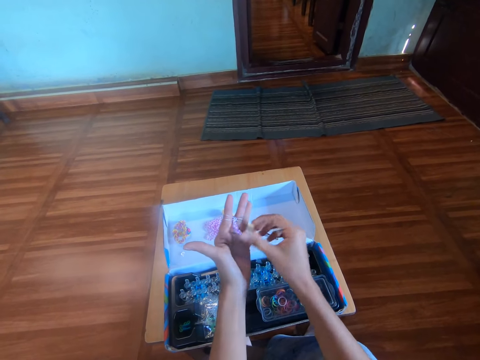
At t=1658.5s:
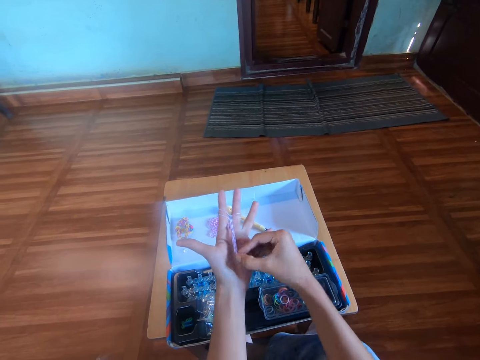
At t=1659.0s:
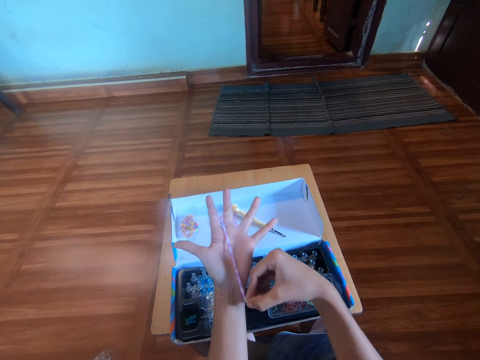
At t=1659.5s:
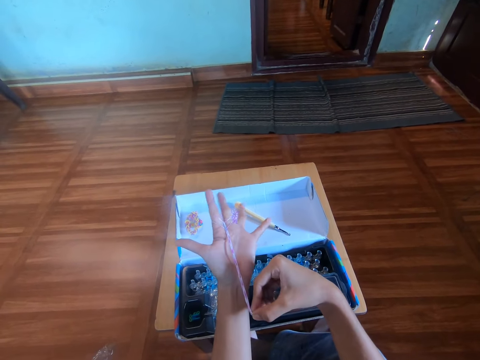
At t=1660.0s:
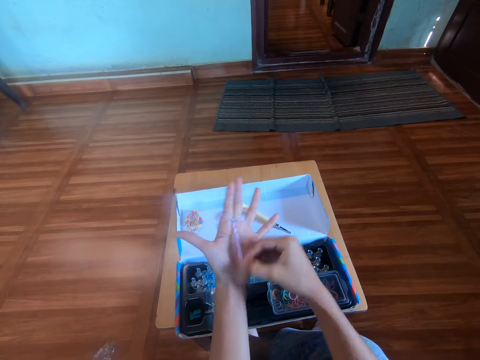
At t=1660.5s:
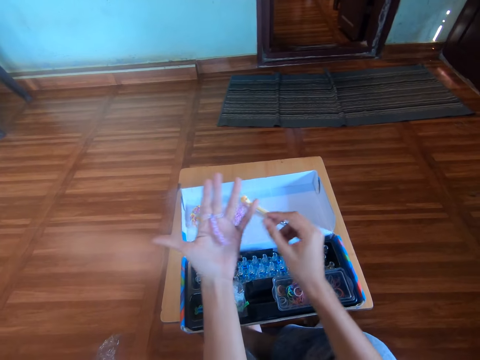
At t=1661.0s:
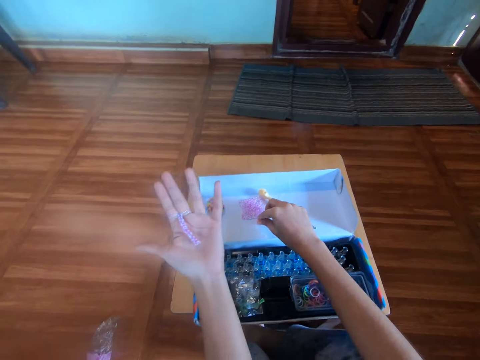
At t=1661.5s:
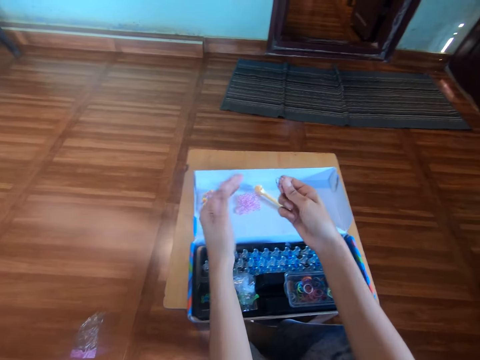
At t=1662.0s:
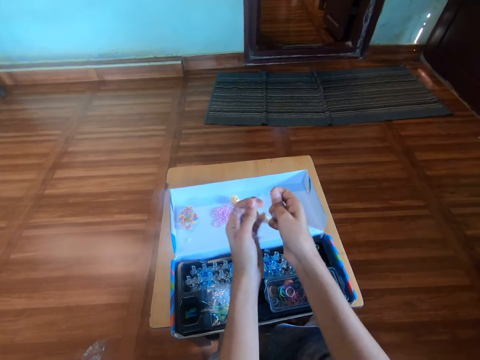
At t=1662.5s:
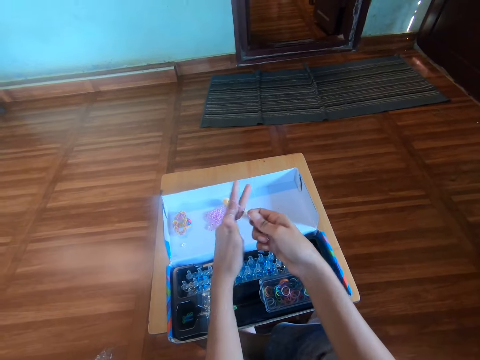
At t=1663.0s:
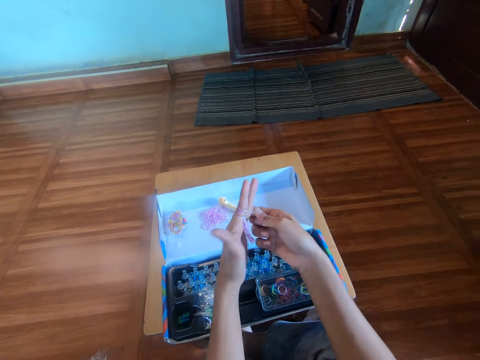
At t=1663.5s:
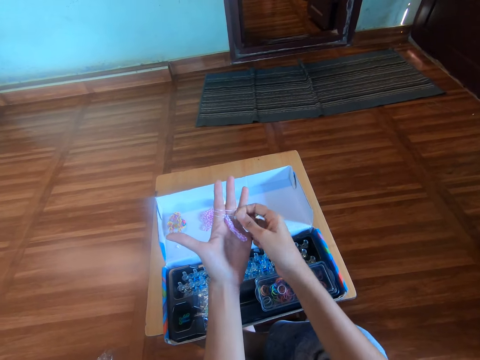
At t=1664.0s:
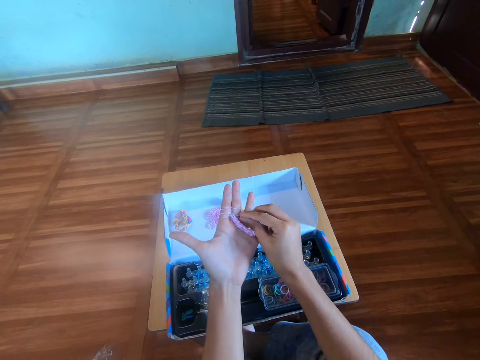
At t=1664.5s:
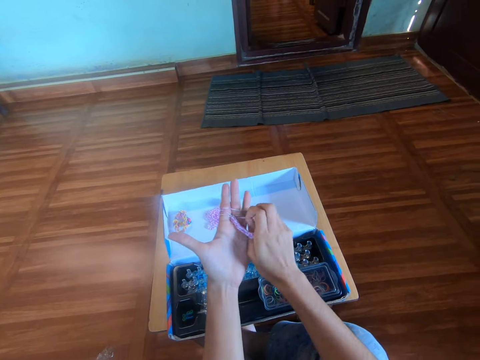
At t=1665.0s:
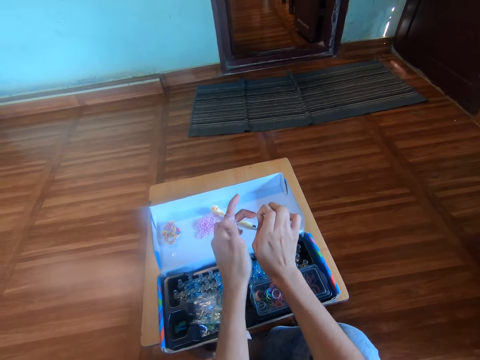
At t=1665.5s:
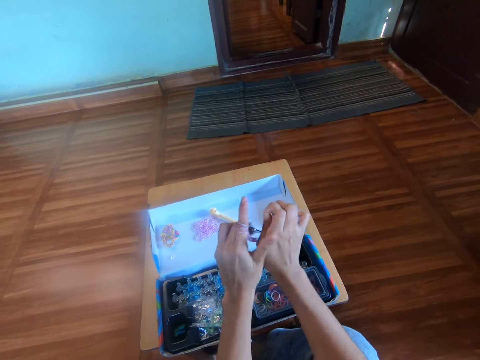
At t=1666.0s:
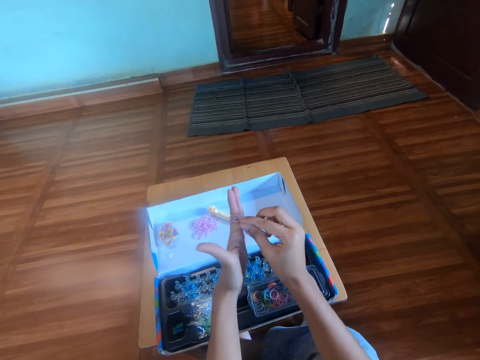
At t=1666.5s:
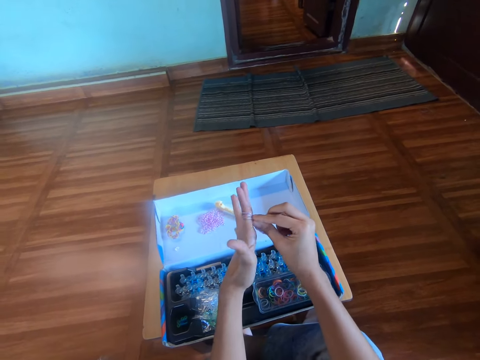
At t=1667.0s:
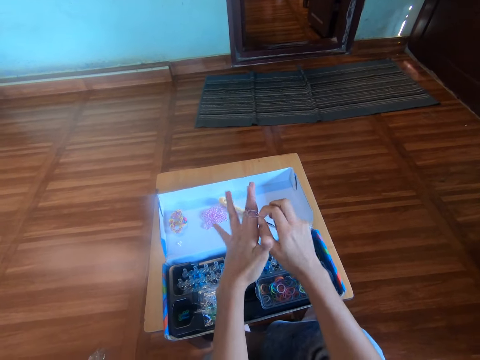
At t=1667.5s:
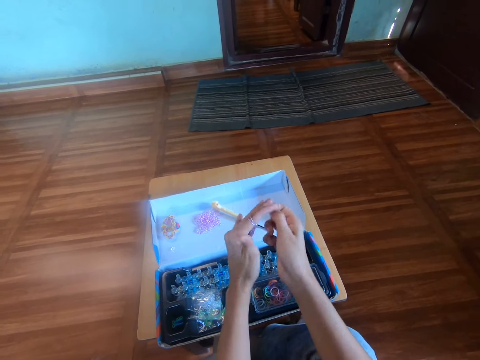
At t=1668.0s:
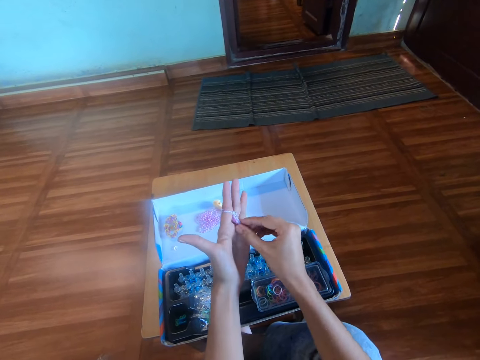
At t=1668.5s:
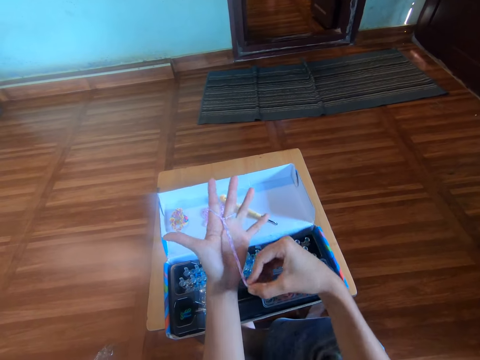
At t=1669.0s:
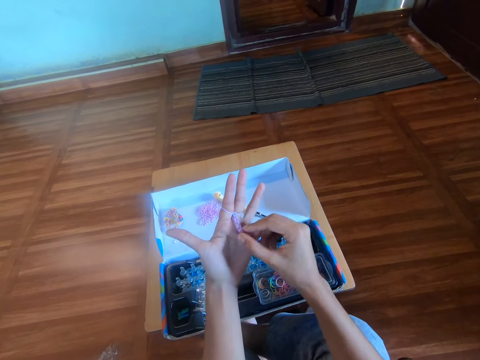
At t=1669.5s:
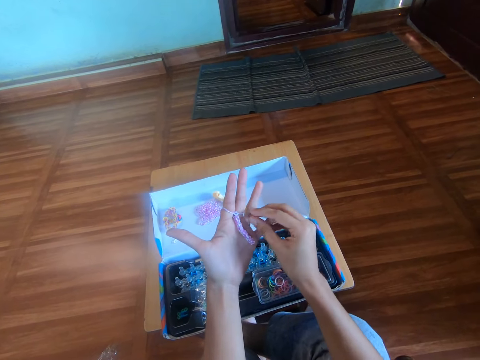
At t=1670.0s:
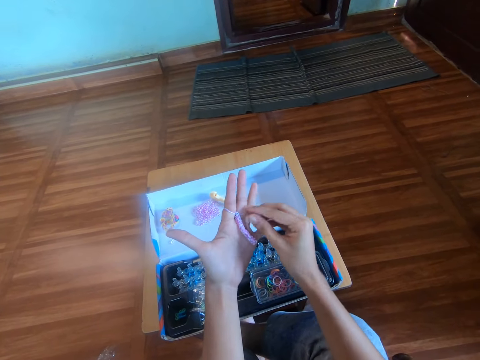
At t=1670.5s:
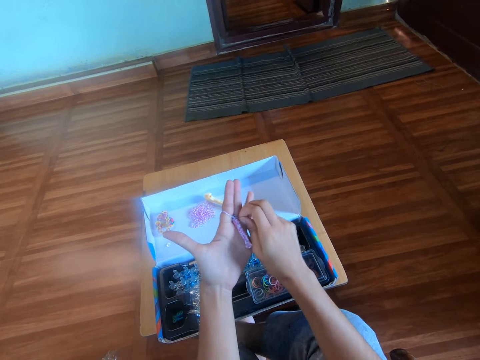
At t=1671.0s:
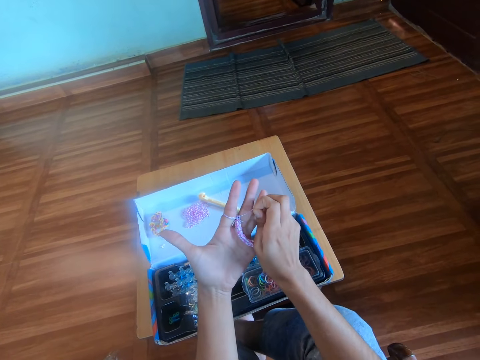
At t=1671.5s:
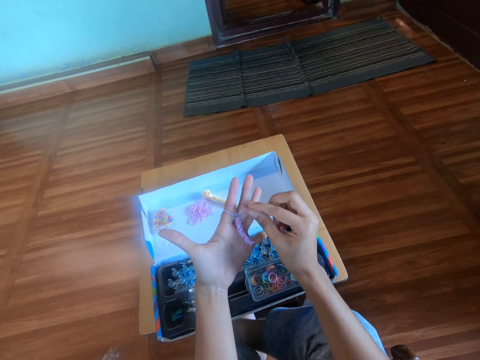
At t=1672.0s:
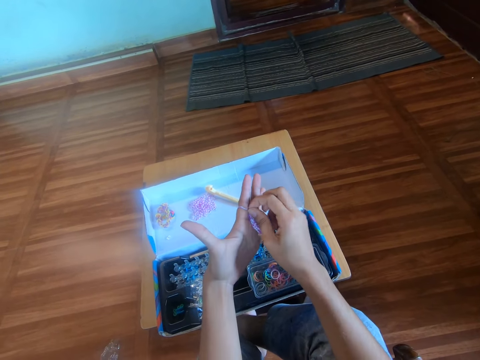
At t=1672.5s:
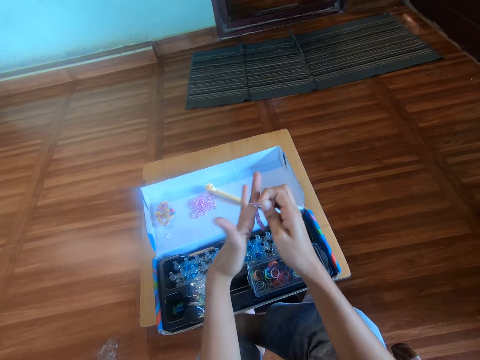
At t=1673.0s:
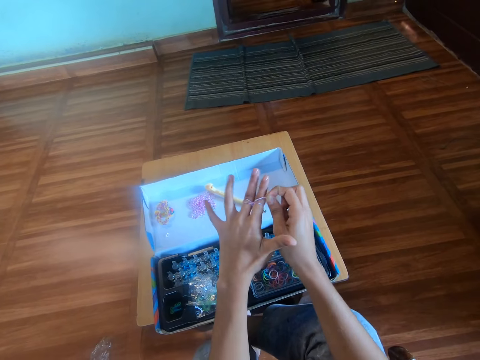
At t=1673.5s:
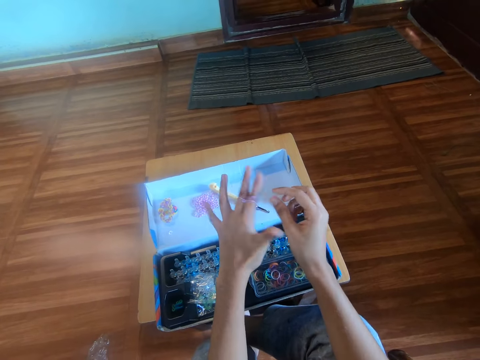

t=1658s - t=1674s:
The camera wearer pulls the loom band in her left hand with her right hand. She picks another mini rubber band from the box with her right hand. She puts a third mini rubber band in her left fingers. She twists the third mini rubber band in her left fingers with her right hand. She pulls the loom band in her left hand with her right hand. She adjusts the mini rubber bands in her left fingers with her right hand.

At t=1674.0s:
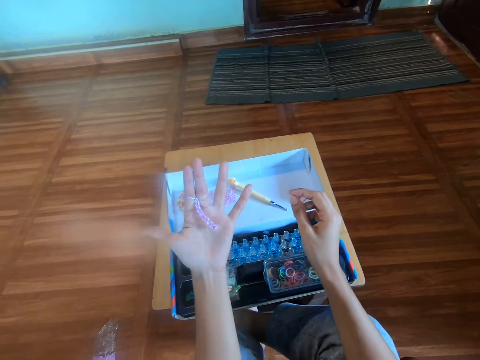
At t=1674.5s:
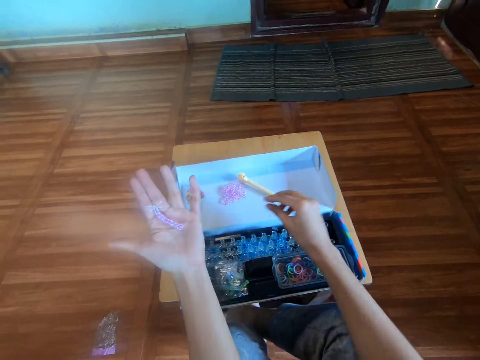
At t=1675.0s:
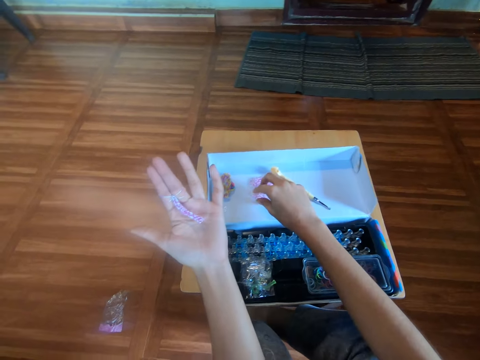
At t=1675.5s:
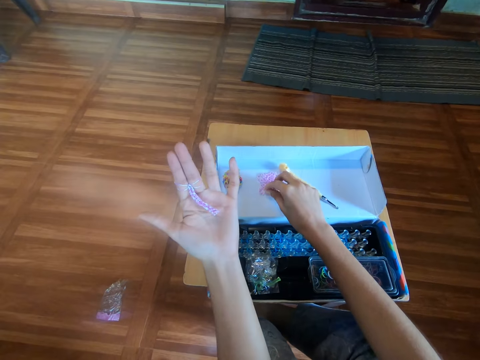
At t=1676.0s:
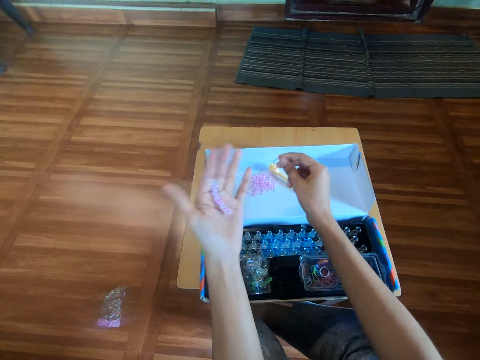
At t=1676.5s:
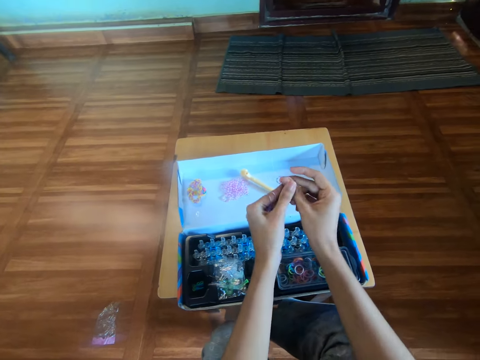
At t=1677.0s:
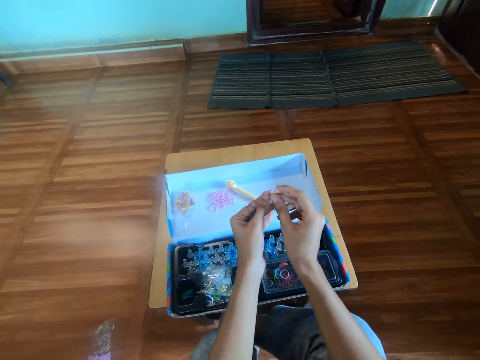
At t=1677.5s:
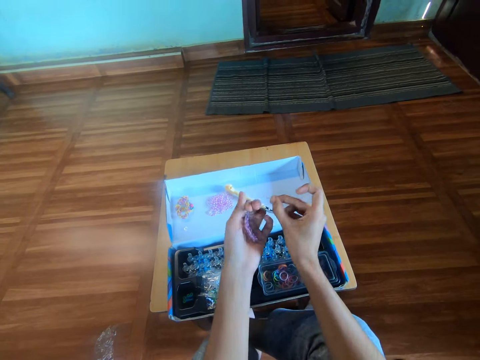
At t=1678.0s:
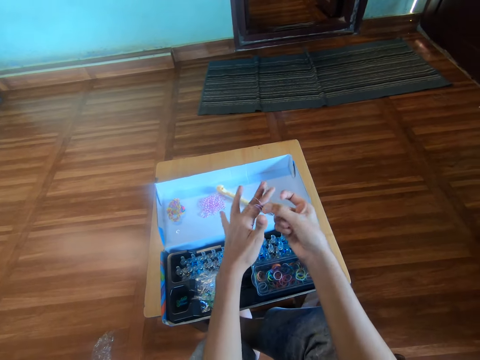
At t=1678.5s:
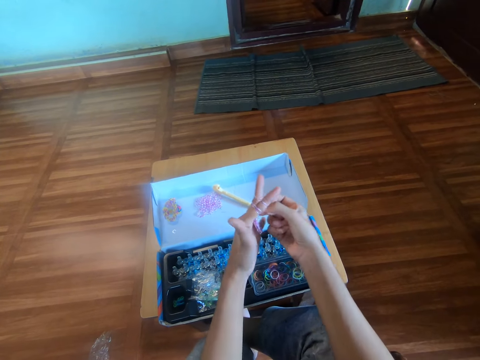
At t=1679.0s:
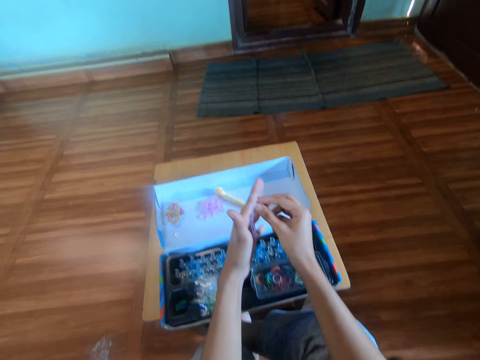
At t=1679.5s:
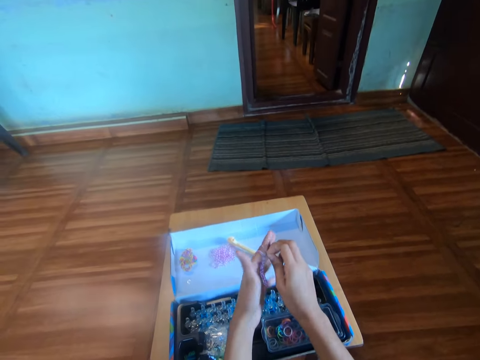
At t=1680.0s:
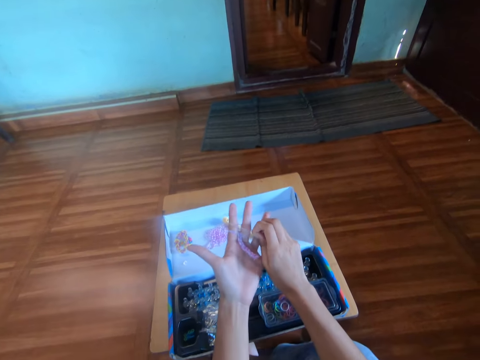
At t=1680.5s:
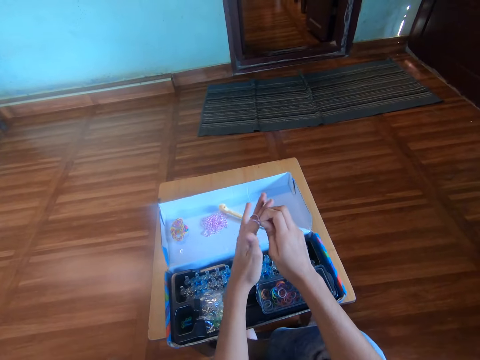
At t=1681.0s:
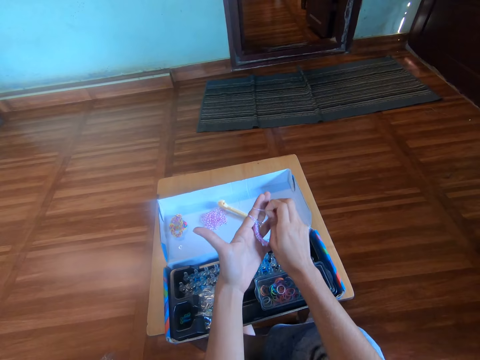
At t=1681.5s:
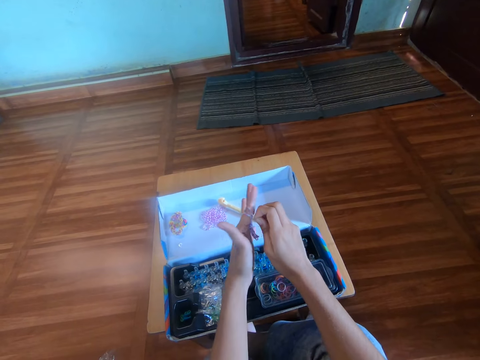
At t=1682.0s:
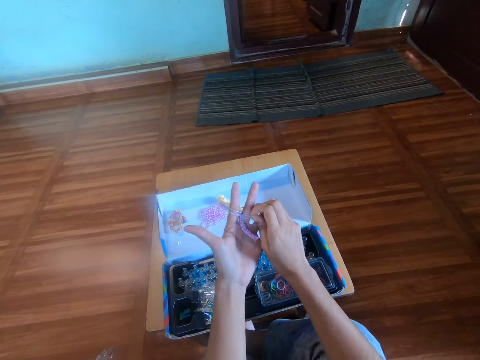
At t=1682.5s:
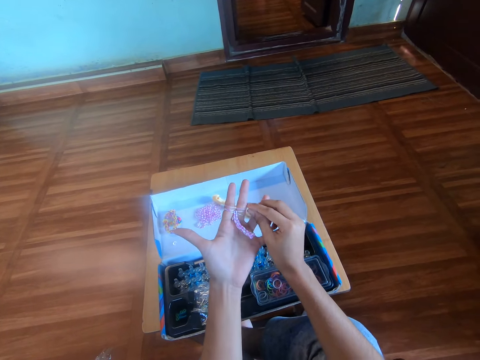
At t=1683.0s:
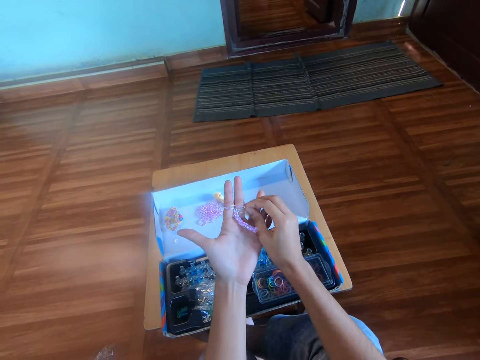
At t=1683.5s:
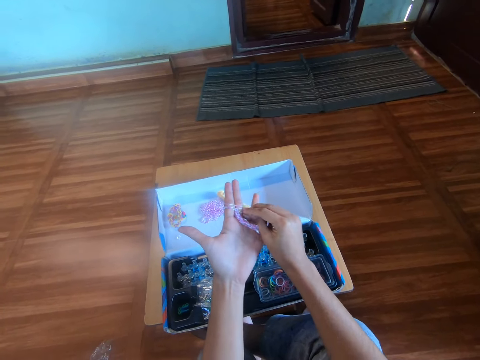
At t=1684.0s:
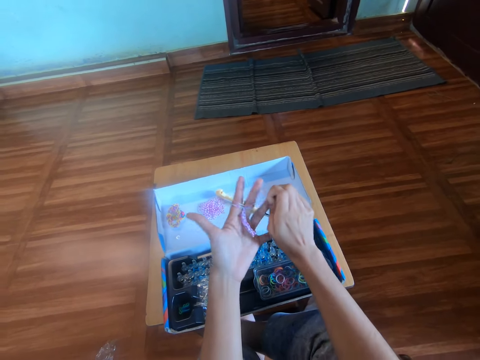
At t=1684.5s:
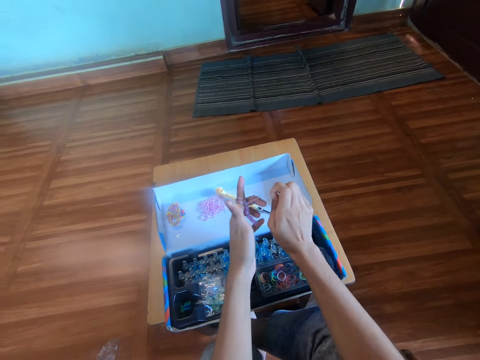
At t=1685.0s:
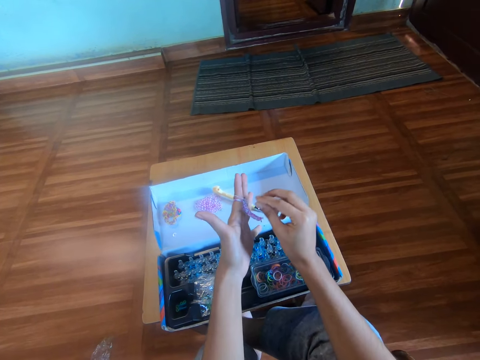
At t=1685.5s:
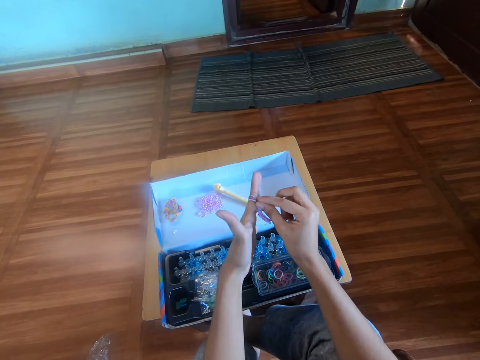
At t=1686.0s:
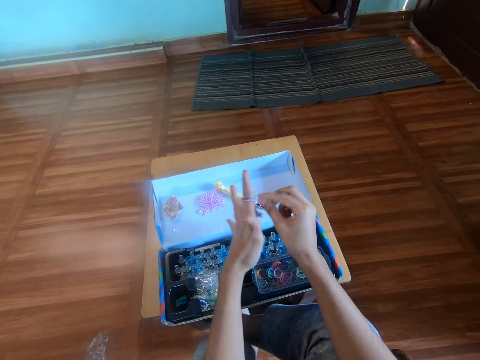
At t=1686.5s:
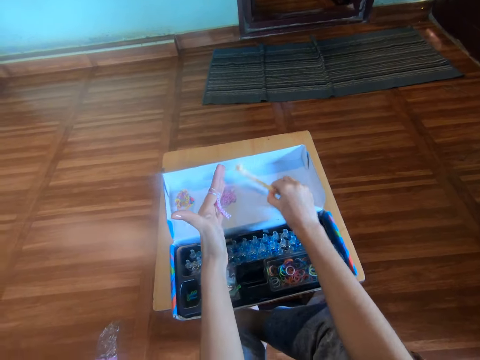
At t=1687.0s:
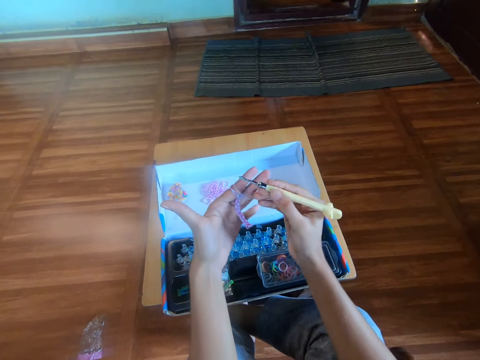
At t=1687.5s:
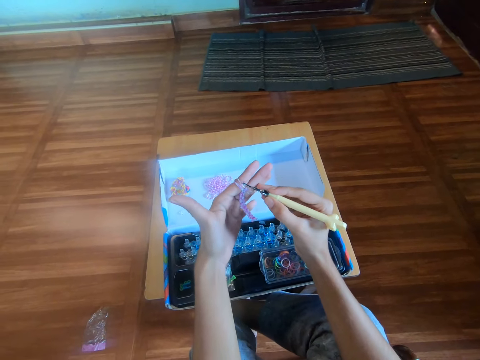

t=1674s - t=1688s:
The camera wearer picks another mini rubber band from the box with her right hand. She puts a fourth mini rubber band in her left fingers, in the index and middle finger. She twists the fourth mini rubber band in her left fingers with her right hand. She makes a bracelet with her fingers using the rubber band. She picks up a crochet hook from the box with her right hand.
